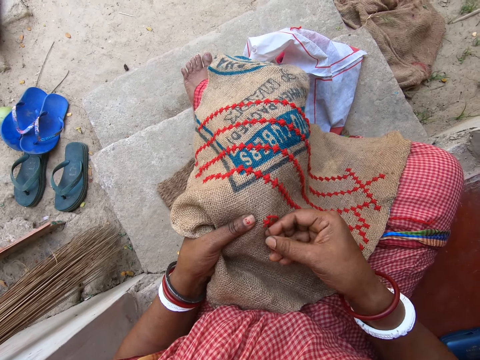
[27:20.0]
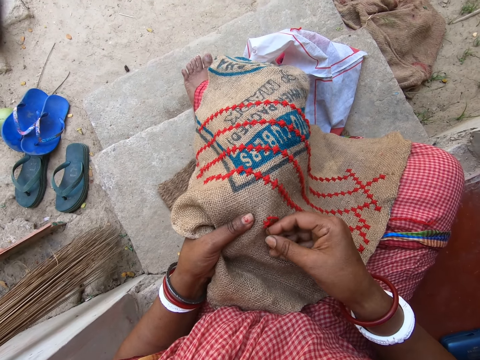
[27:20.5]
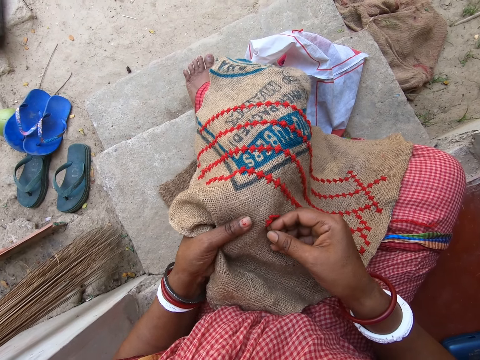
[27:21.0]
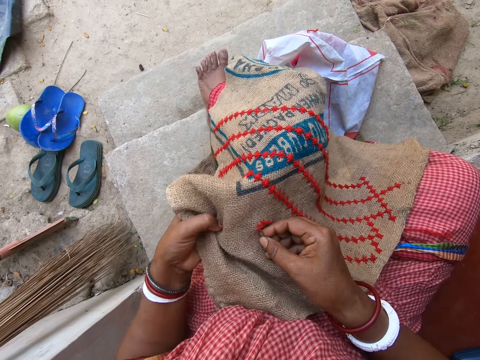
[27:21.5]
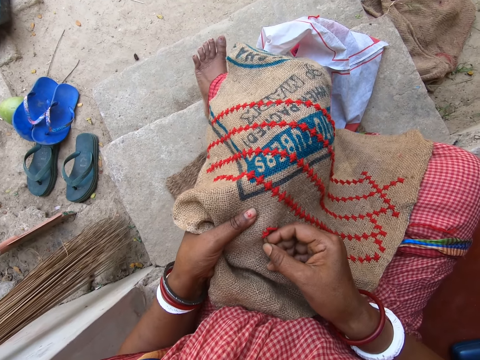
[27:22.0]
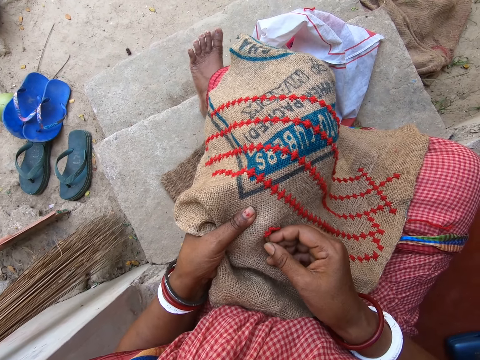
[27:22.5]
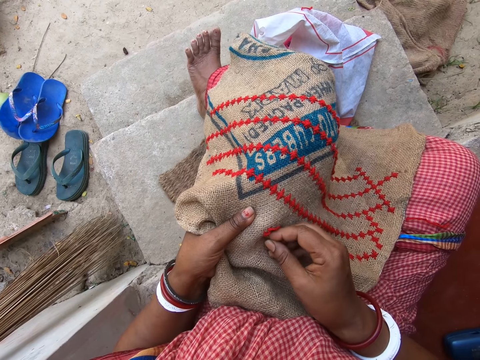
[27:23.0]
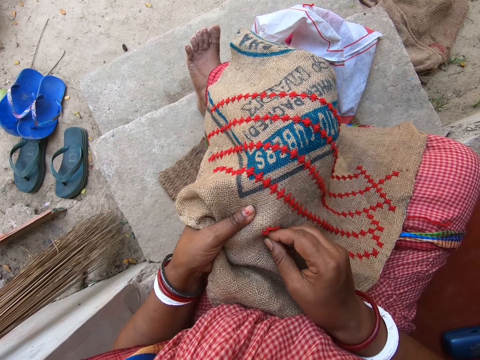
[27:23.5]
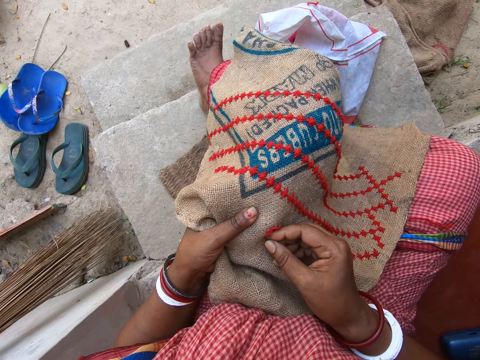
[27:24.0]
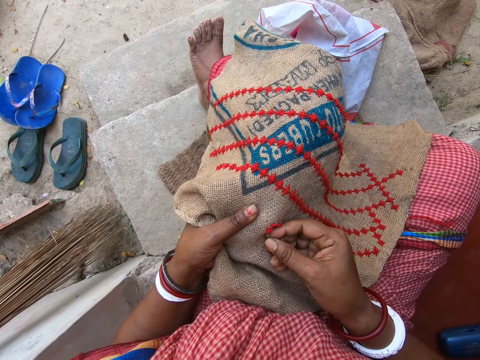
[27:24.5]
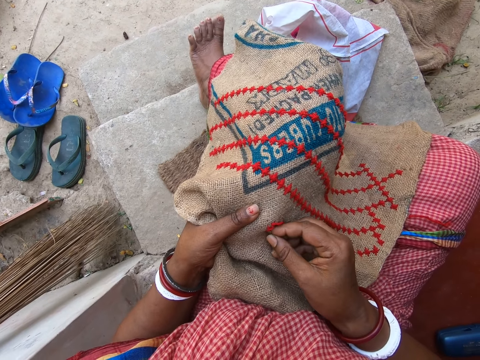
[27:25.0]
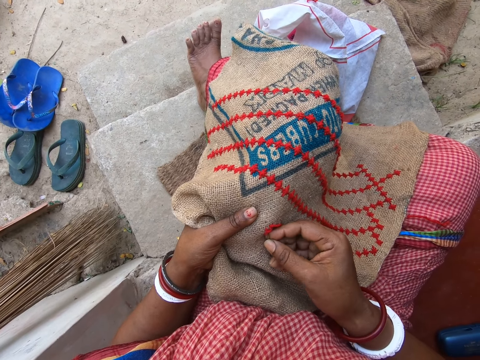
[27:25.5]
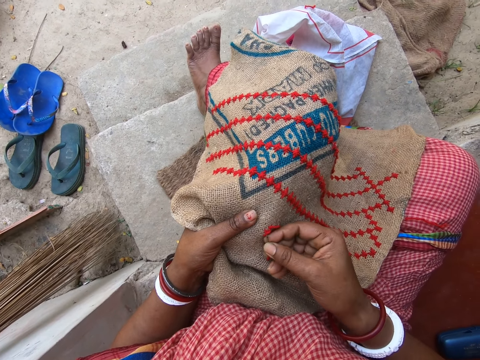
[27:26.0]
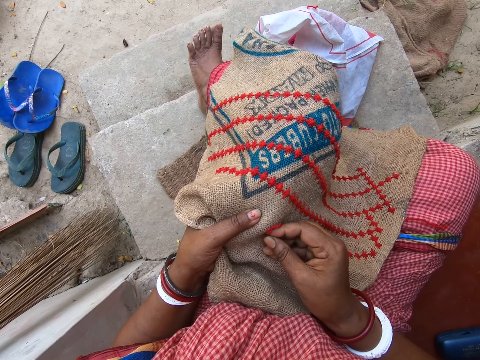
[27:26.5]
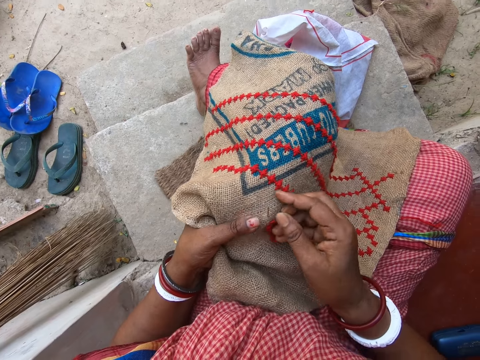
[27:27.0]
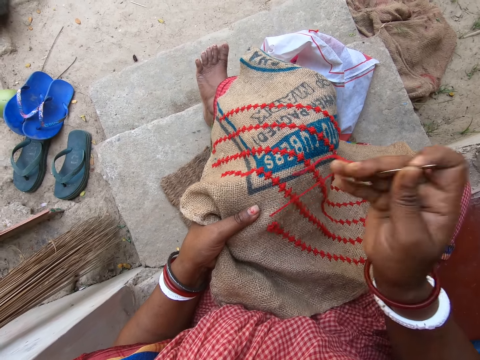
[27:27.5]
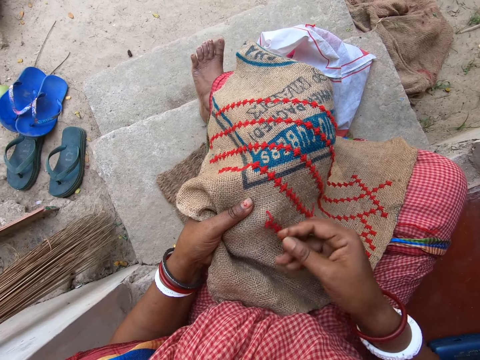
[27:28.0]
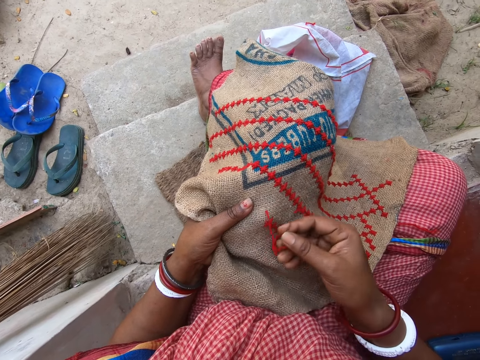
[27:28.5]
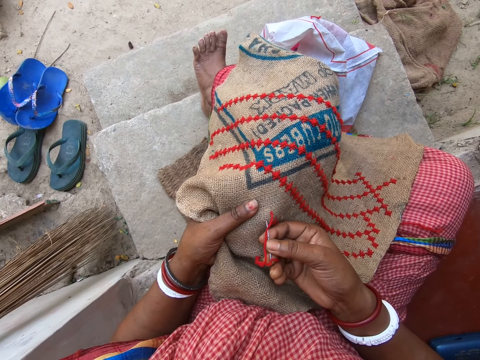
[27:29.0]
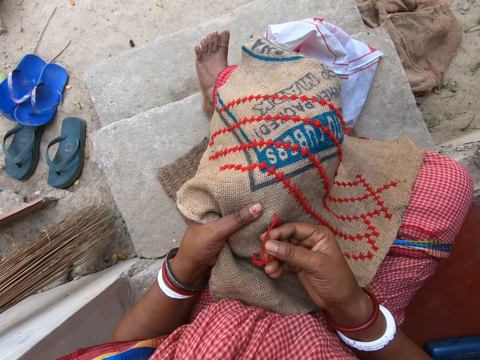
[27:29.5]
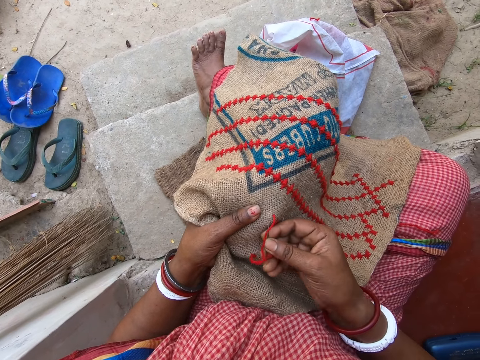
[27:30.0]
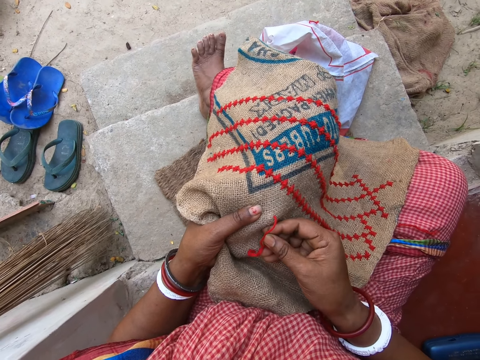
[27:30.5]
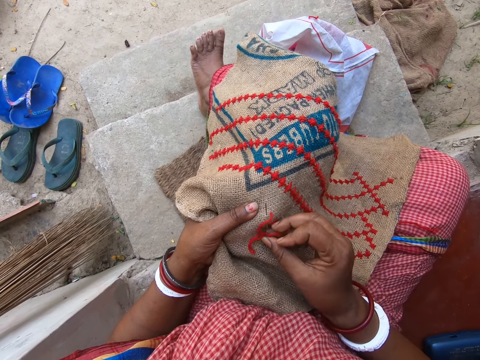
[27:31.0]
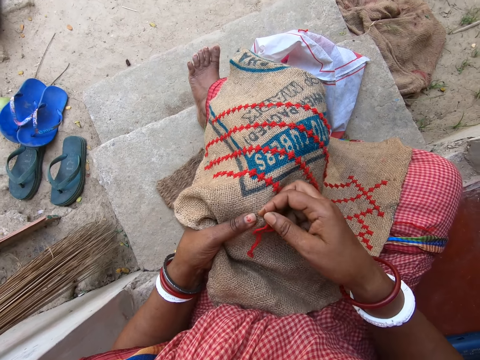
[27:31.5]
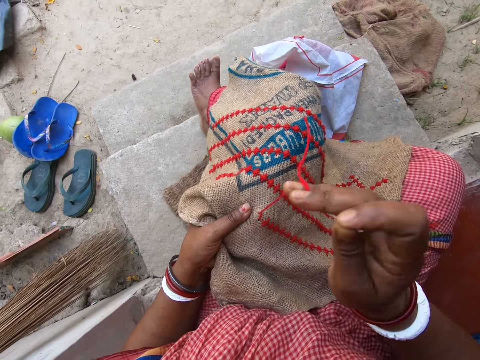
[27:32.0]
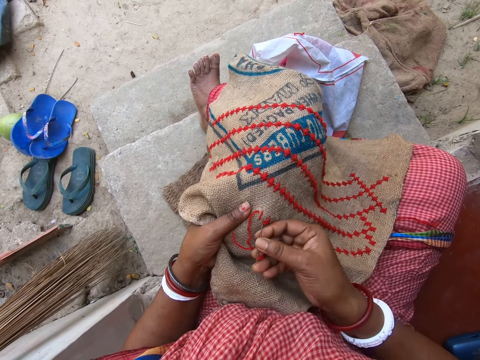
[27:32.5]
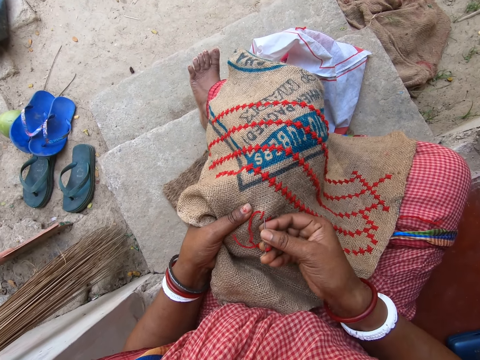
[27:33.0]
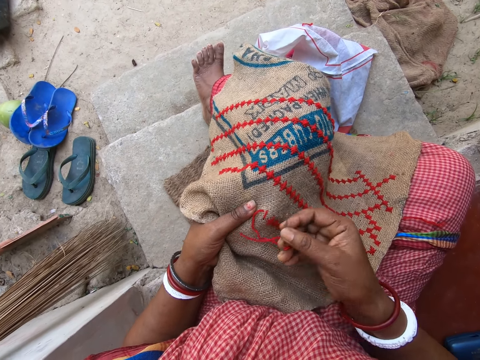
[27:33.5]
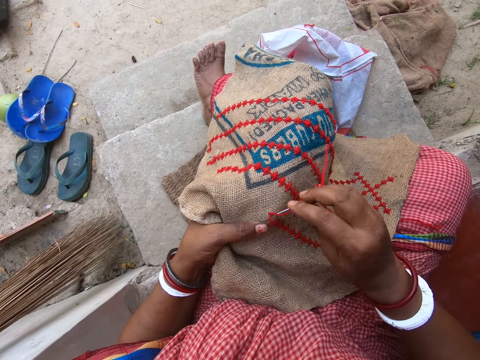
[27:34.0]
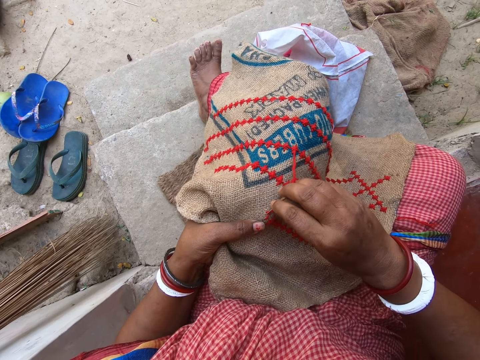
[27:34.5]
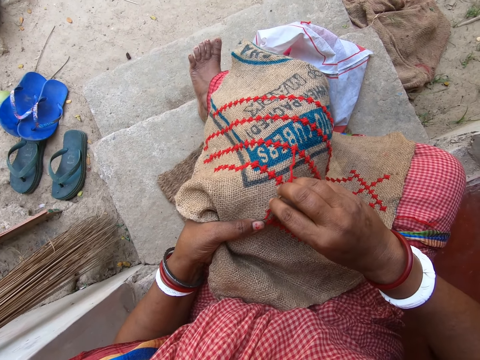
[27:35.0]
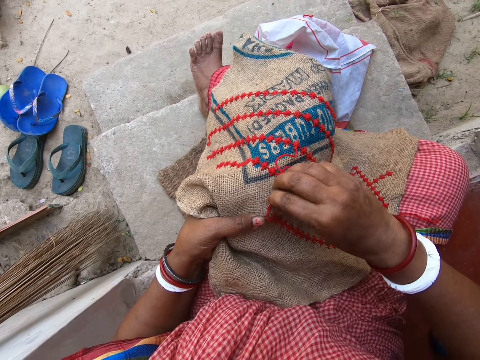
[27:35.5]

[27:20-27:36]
The camera wearer inserts the needle. They adjust the sack. They sew. They rub on the sack. They insert the needle. They sew.

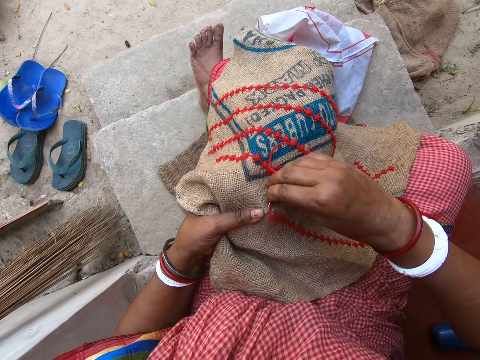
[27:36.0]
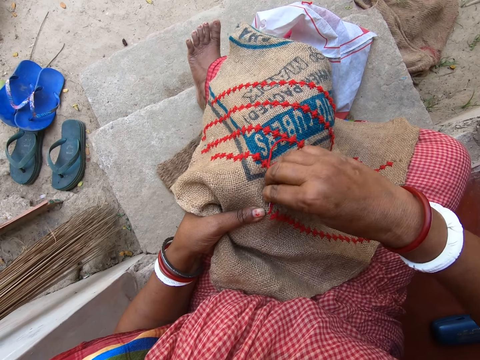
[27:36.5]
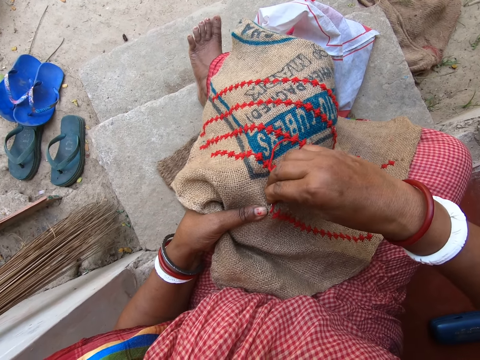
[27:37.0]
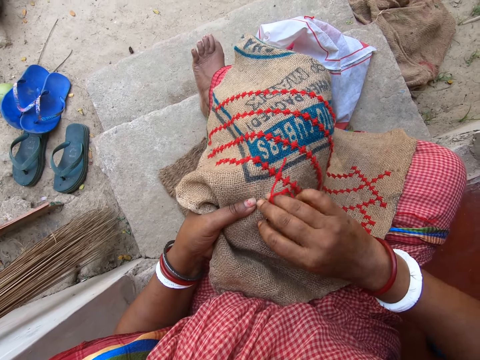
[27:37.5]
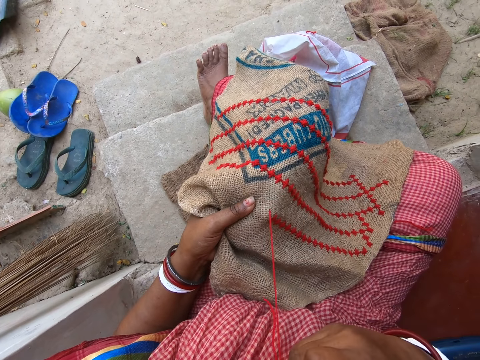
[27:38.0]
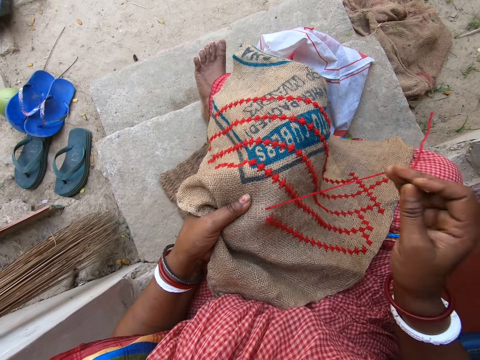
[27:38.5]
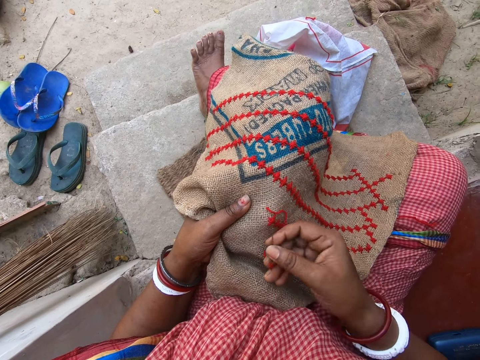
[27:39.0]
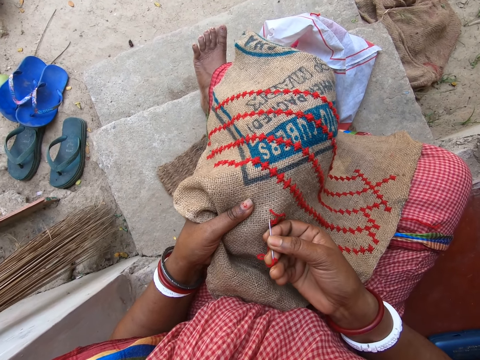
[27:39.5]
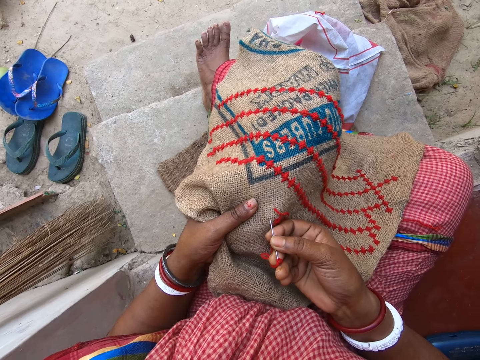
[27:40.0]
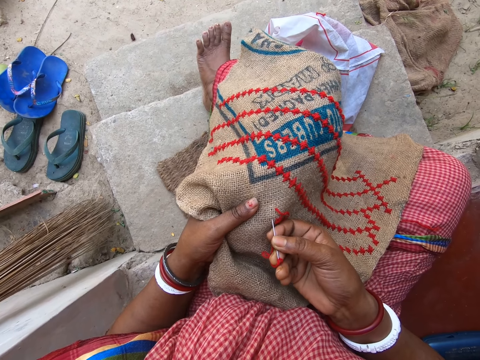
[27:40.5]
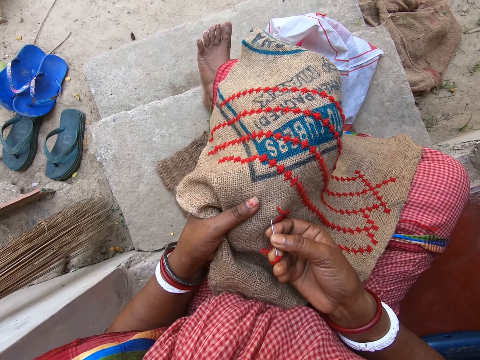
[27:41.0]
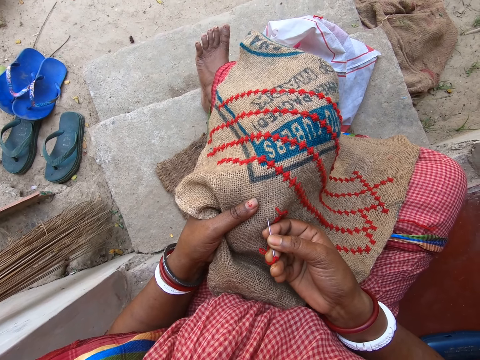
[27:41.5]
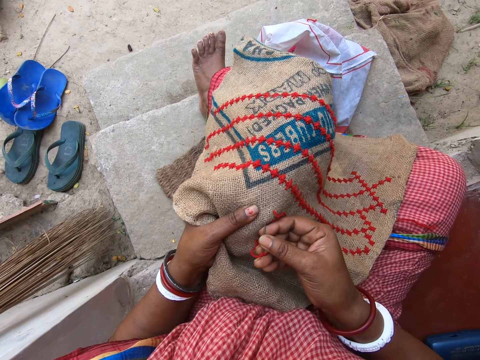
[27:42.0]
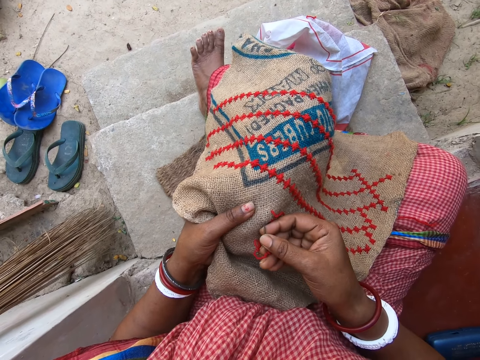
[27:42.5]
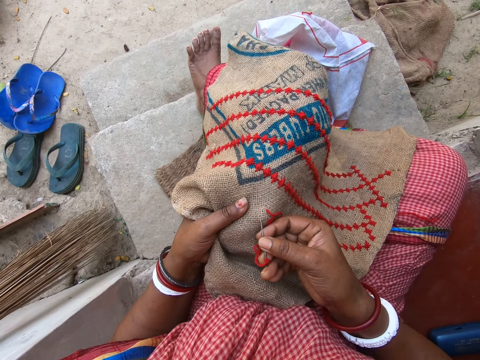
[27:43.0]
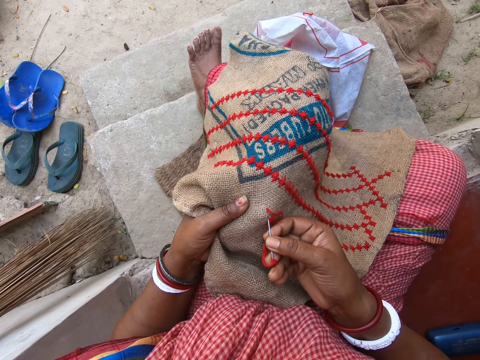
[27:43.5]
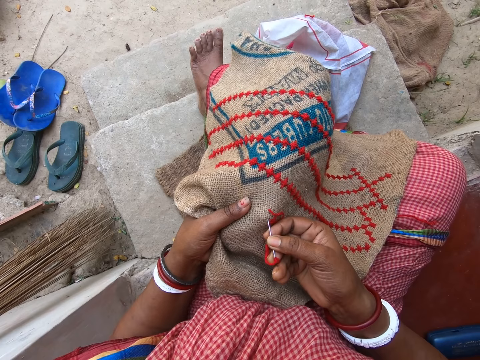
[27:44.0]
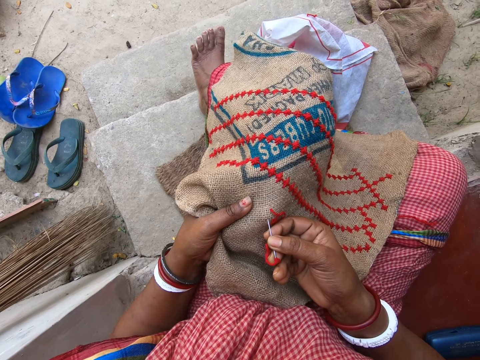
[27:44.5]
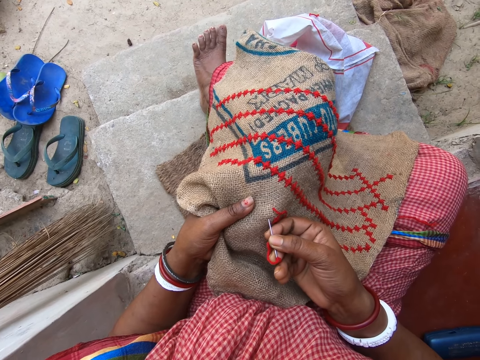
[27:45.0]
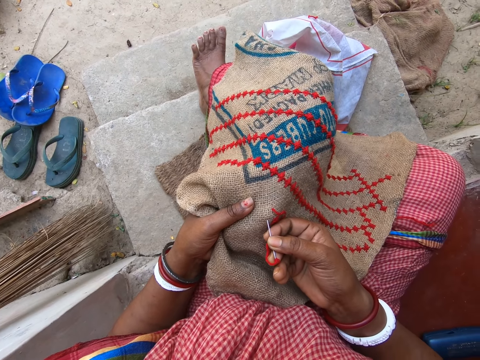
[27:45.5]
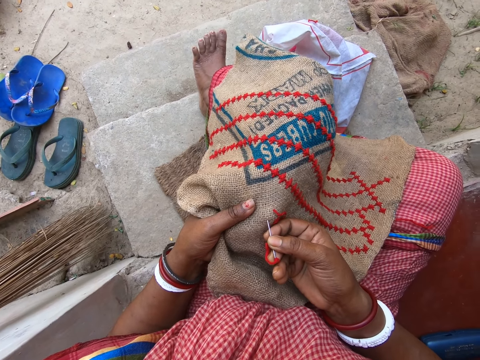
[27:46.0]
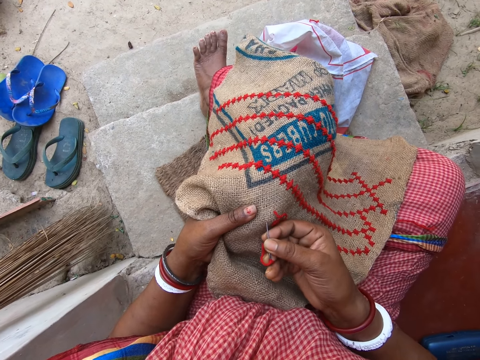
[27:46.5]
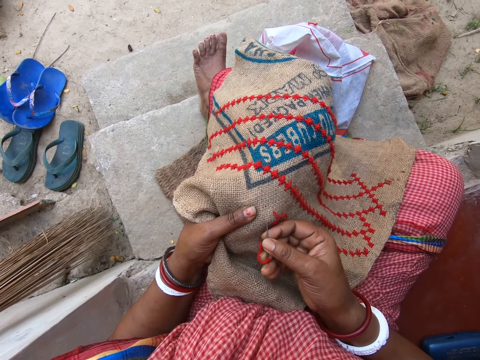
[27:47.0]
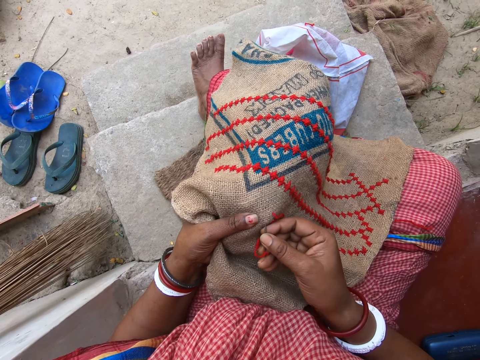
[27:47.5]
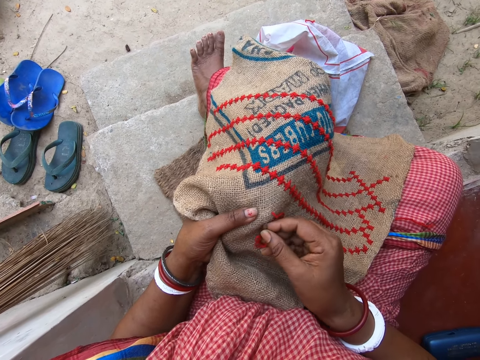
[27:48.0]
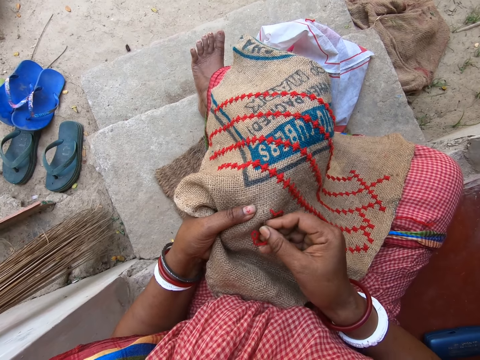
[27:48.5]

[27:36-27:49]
The camera wearer inserts the needle. They sew.
